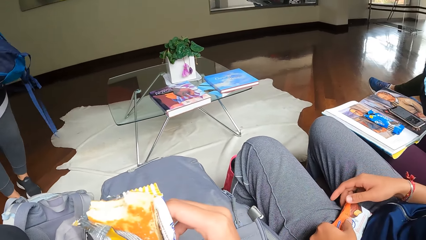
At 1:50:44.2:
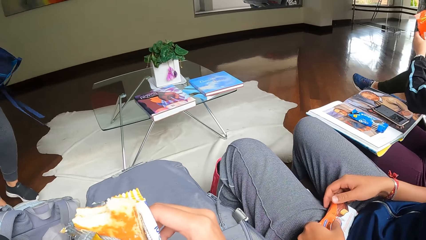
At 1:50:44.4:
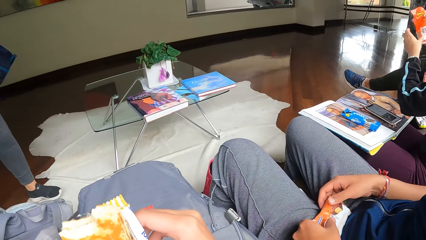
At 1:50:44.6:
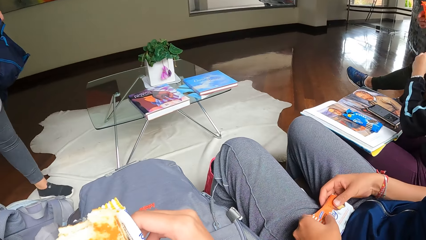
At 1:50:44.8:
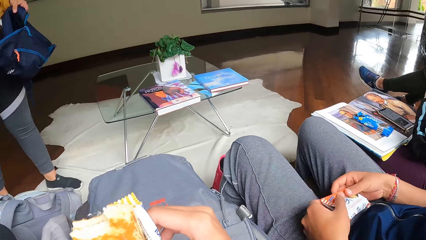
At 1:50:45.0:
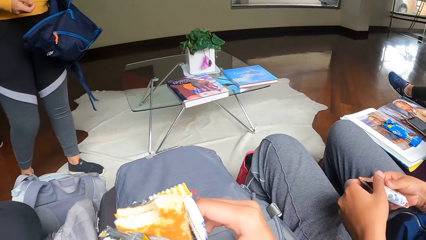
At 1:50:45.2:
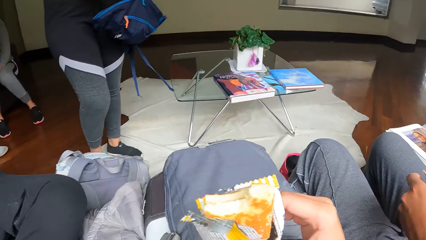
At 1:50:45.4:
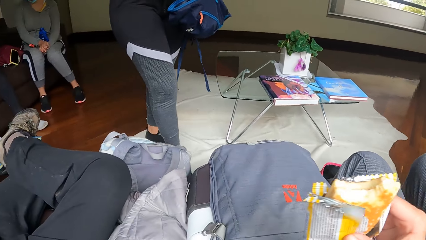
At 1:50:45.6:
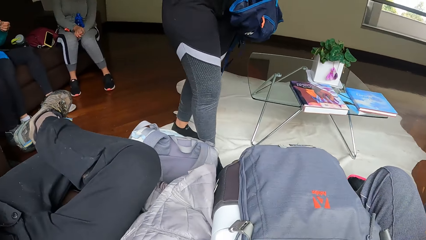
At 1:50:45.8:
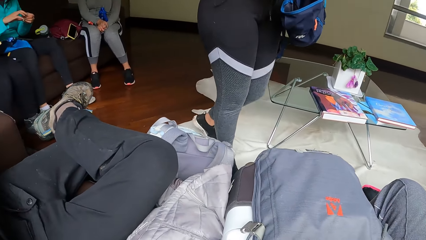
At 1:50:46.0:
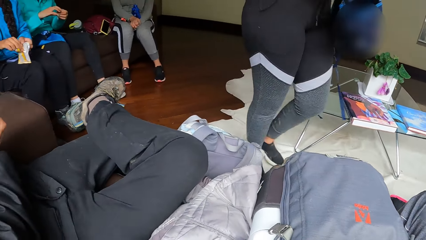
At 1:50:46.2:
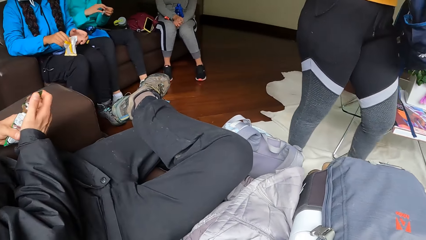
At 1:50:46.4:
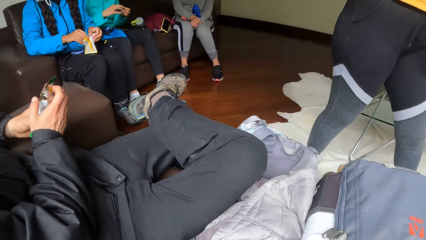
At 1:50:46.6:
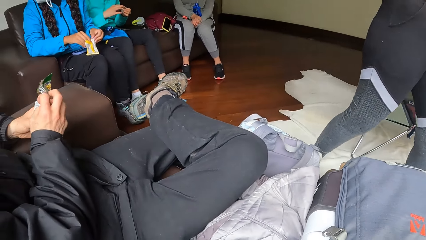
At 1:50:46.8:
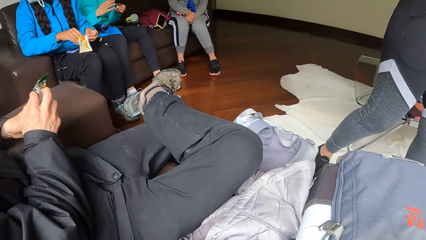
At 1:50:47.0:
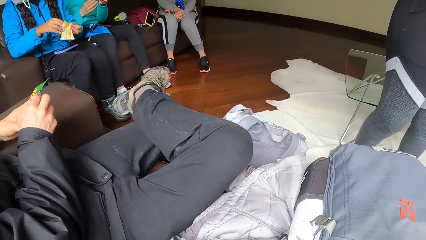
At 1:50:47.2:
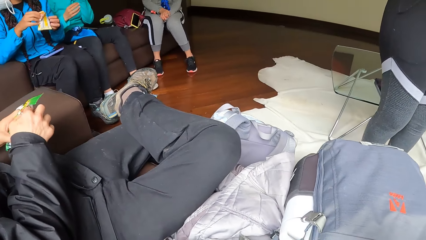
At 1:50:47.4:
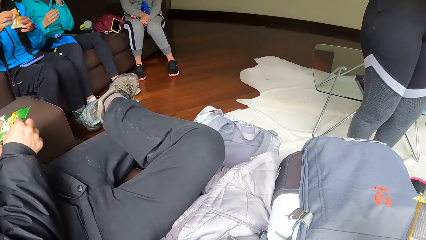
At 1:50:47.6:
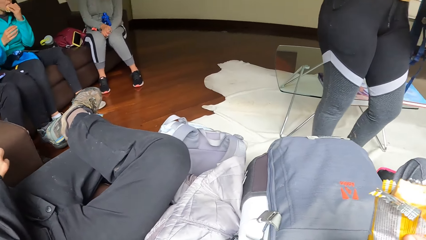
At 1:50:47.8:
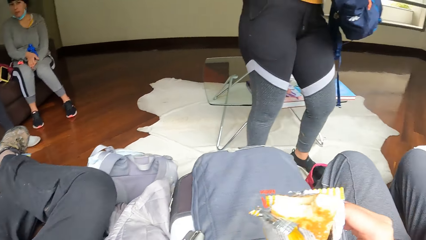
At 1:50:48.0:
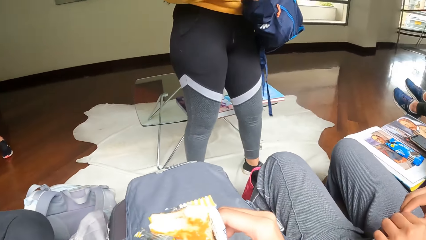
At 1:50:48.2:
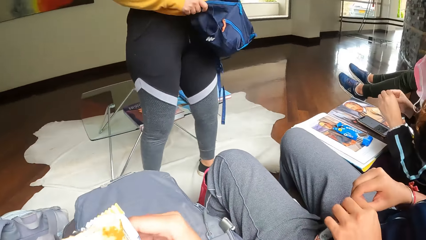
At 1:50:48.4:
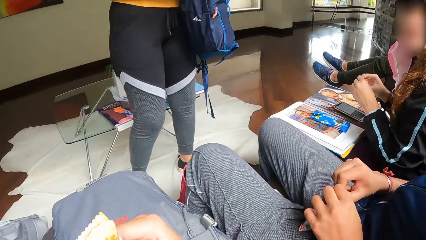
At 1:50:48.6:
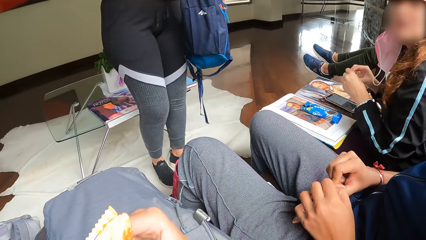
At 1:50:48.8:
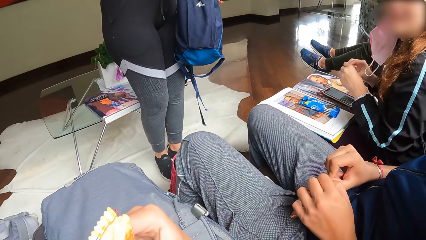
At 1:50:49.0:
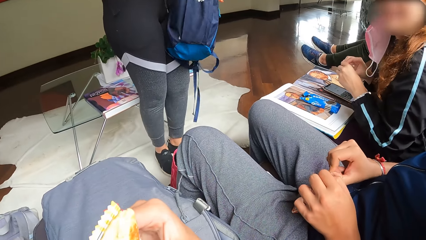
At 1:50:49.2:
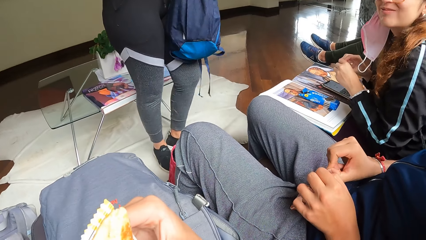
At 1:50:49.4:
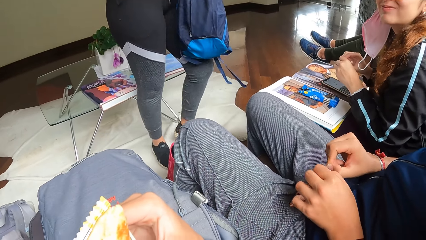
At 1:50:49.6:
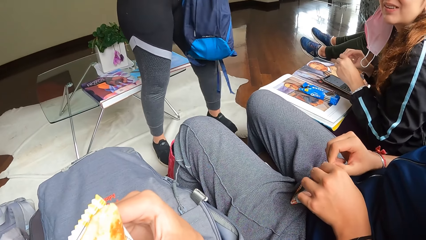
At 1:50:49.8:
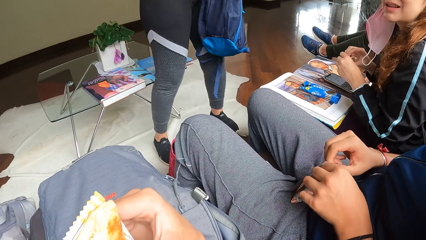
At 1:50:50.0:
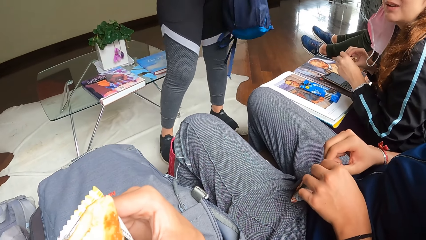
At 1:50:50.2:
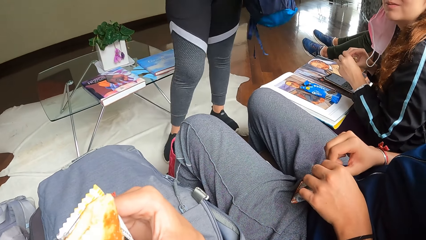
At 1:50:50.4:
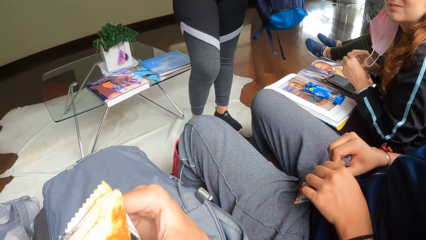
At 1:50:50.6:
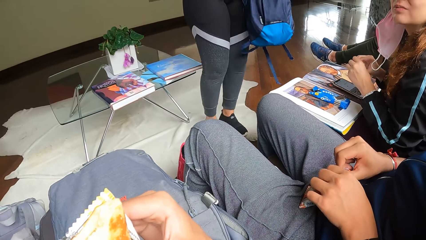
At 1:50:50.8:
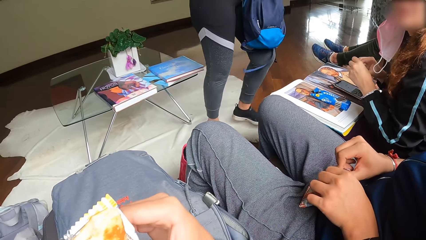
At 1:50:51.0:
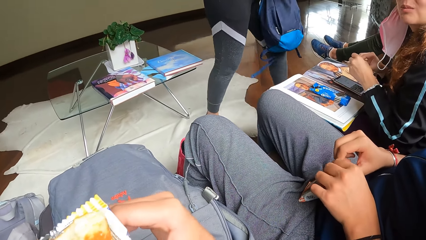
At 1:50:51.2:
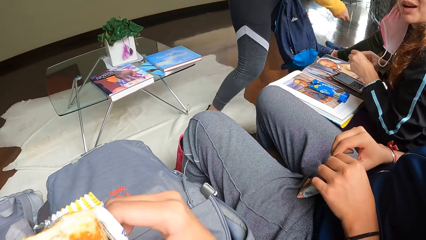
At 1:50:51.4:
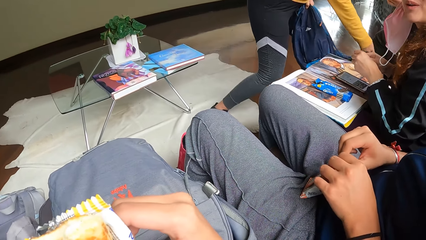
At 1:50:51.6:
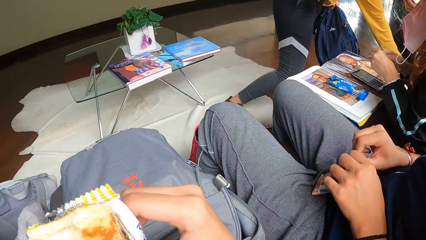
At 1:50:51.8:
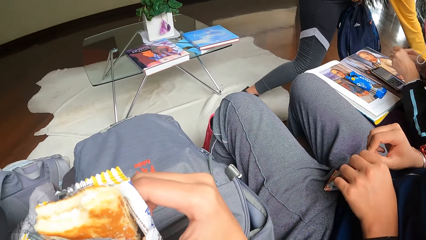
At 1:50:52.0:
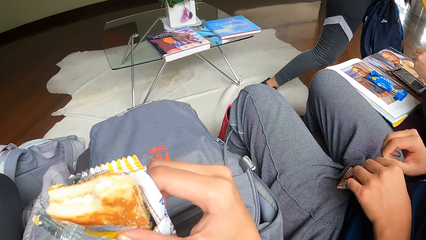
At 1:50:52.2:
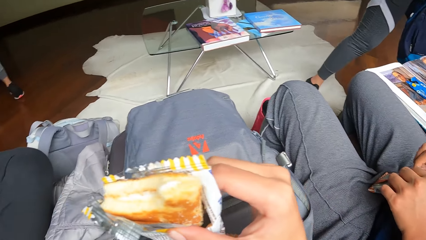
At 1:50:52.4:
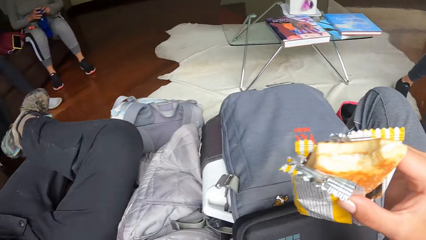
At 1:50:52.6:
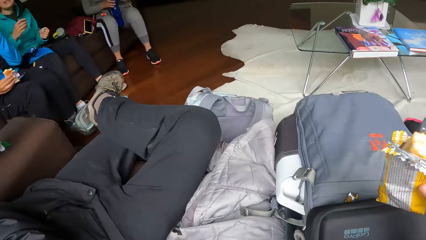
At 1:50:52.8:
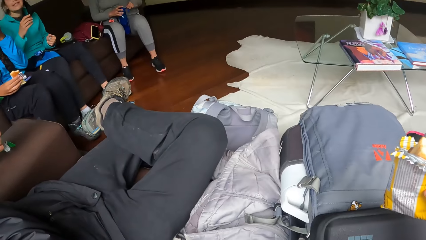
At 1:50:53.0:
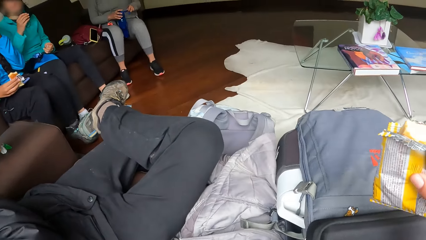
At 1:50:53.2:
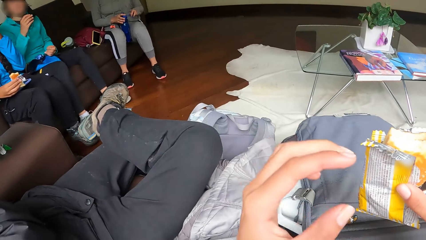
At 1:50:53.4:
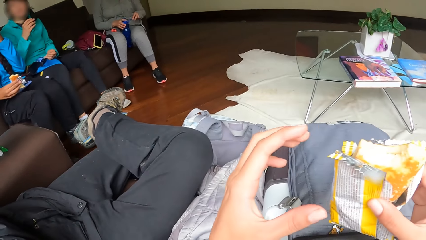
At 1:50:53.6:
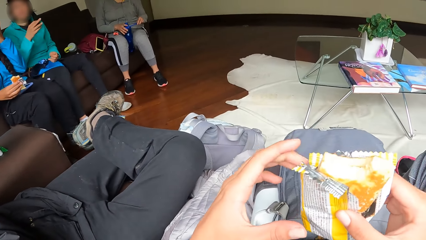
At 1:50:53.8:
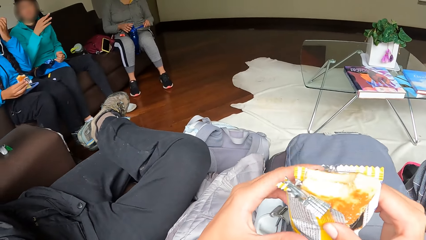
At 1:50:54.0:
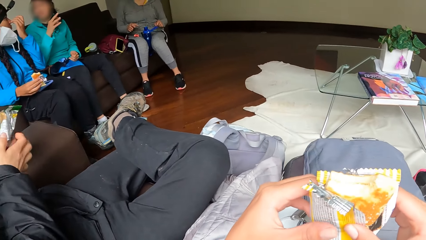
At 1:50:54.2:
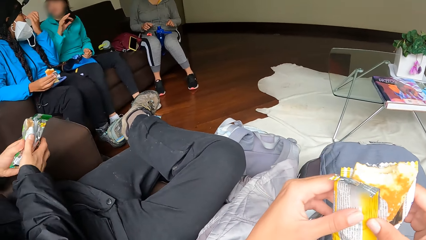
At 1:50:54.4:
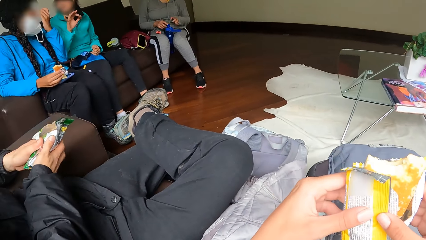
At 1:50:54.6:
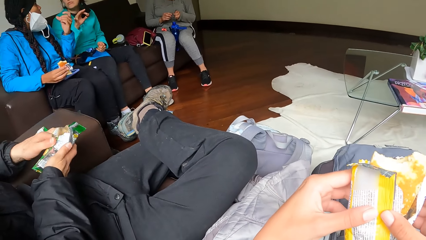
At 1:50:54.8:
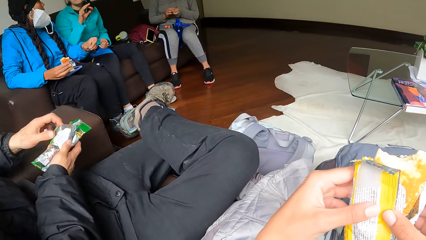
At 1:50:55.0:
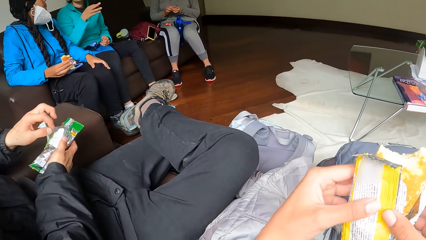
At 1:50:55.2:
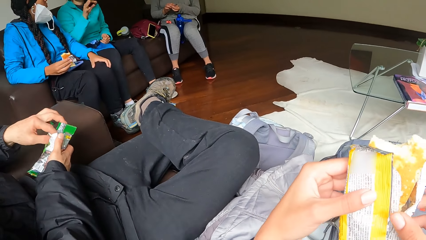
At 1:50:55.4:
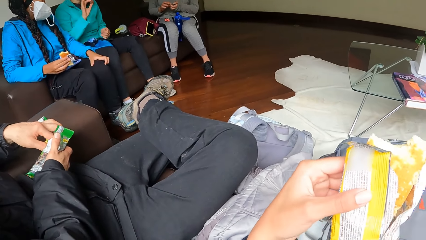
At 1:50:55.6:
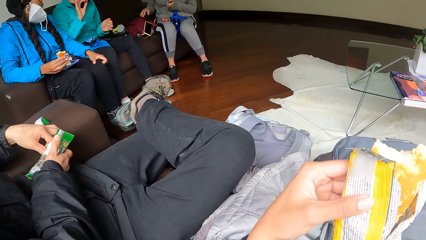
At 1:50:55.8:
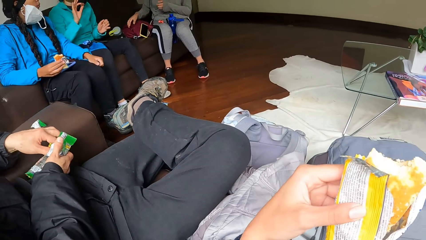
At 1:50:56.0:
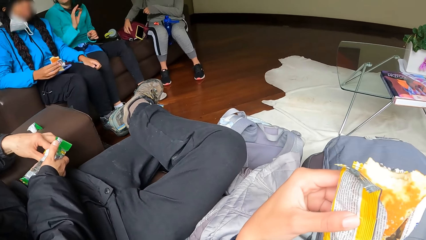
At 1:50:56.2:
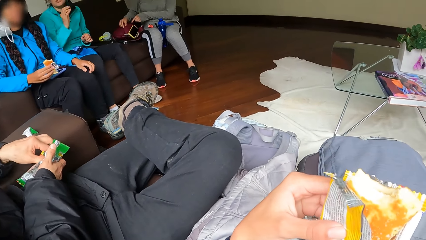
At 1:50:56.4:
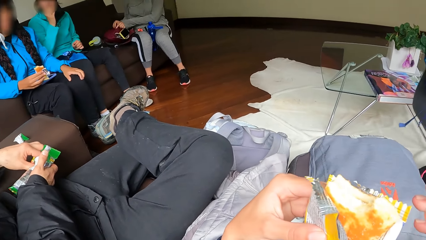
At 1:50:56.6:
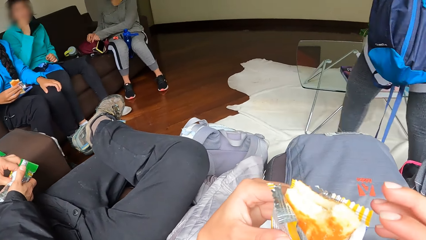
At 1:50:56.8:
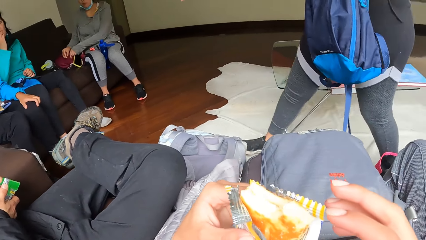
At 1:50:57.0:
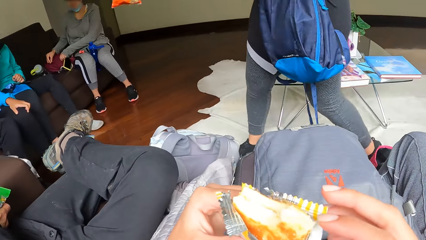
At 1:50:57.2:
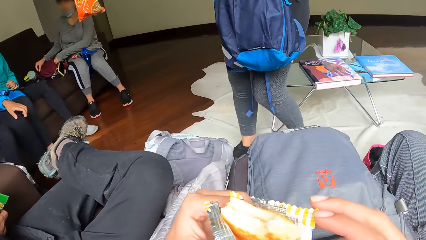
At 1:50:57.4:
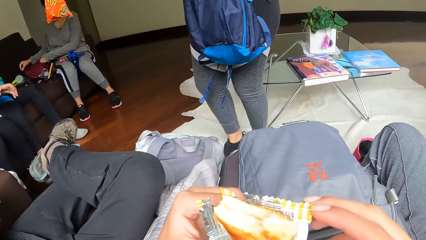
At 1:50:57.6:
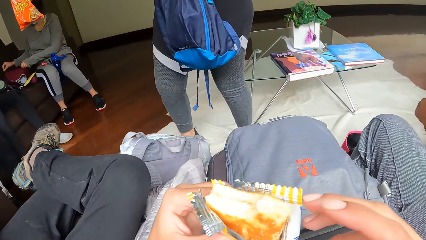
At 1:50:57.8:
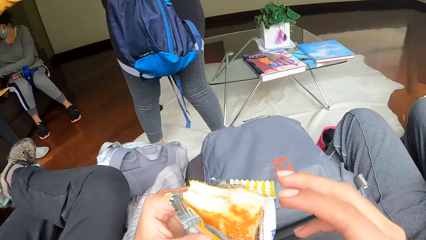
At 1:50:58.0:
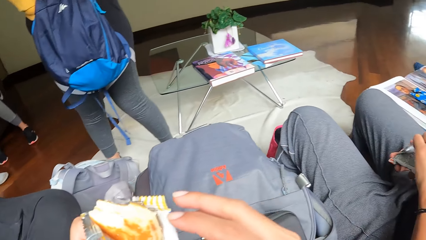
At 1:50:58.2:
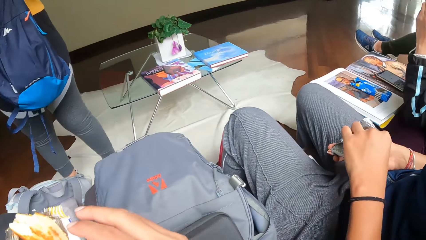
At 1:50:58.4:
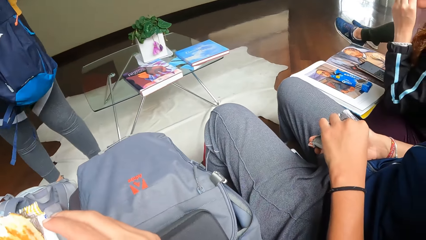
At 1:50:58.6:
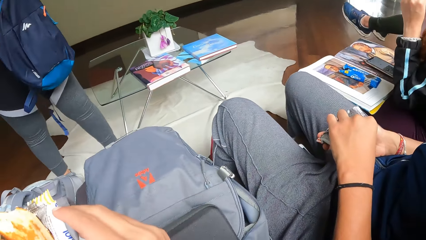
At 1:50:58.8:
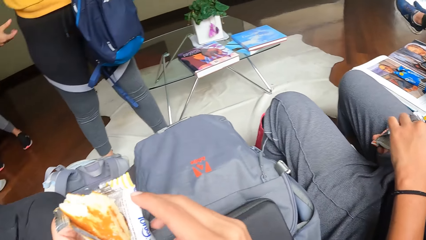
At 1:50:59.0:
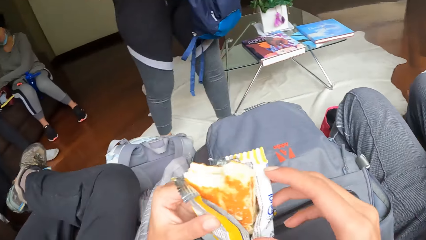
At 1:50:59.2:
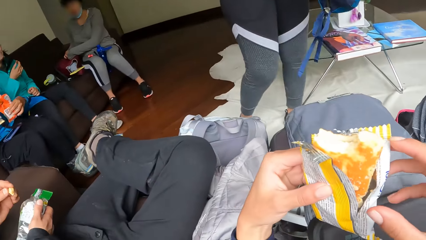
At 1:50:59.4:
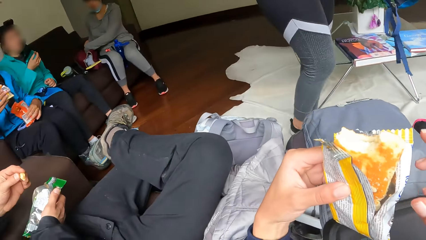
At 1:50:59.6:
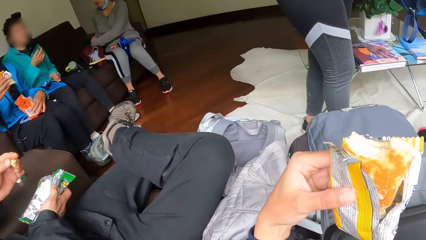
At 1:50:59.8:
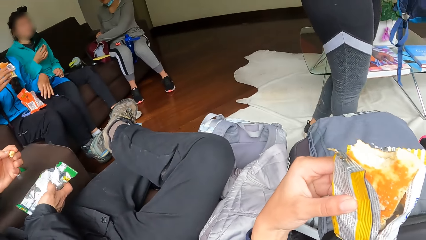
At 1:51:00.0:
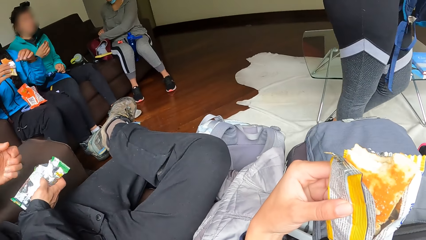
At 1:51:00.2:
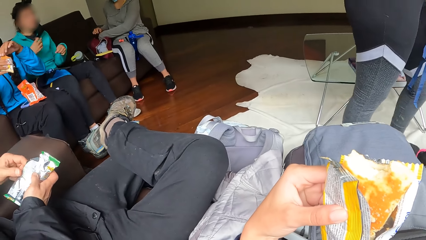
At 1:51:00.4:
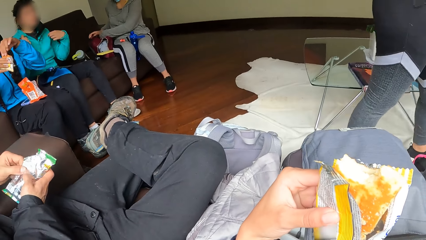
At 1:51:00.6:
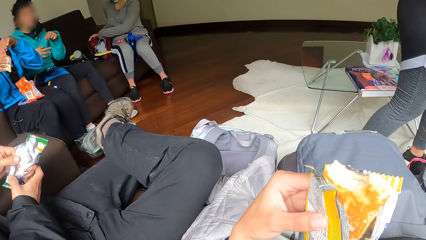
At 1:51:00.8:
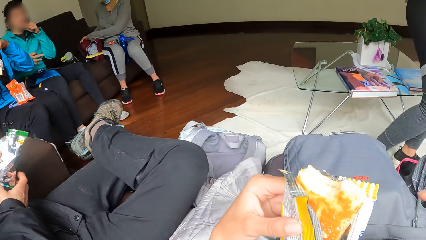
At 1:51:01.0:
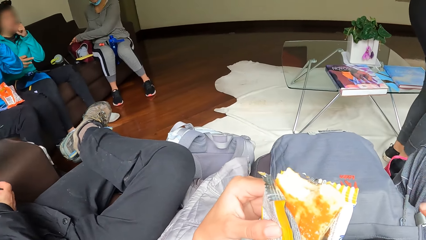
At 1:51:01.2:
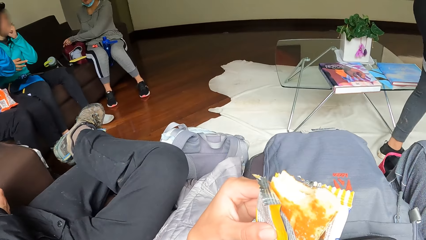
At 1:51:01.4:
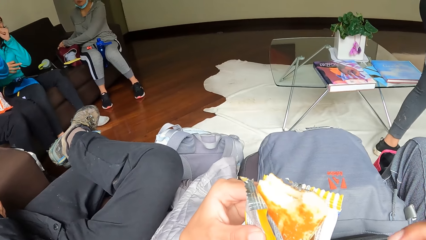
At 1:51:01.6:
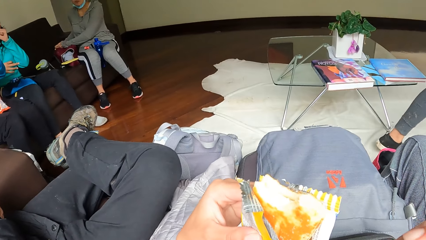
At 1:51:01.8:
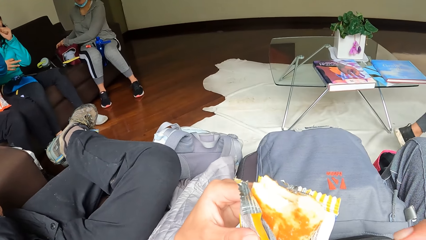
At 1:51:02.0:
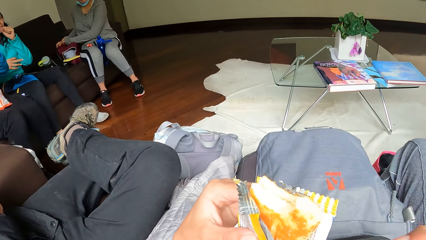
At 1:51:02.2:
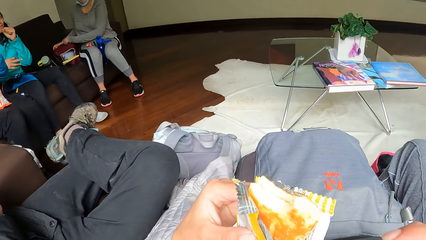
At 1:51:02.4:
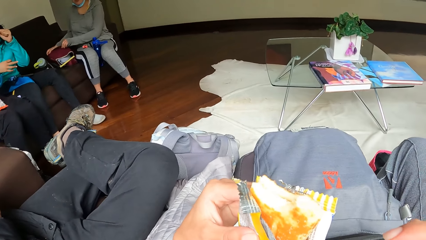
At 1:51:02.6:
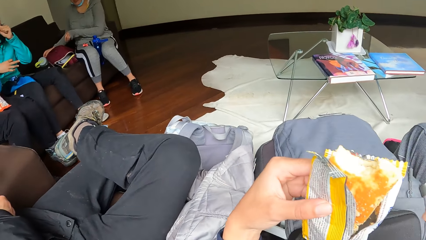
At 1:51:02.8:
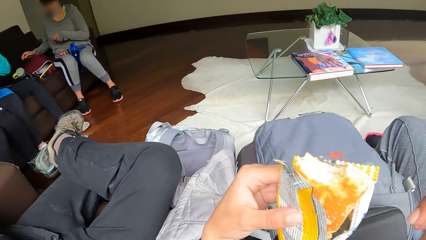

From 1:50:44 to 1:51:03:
The camera wearer looks around the room. The woman touches a bag on the chair with her left hand and touches the bag on the chair with both hands. The man holds the biscuit in both hands.
